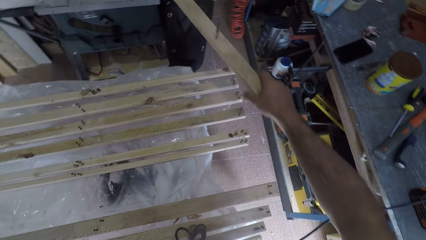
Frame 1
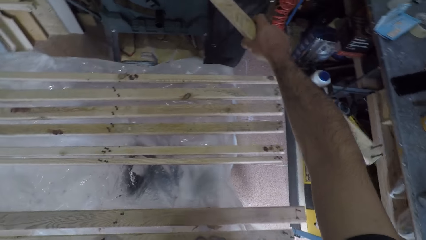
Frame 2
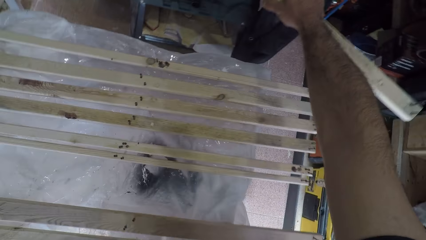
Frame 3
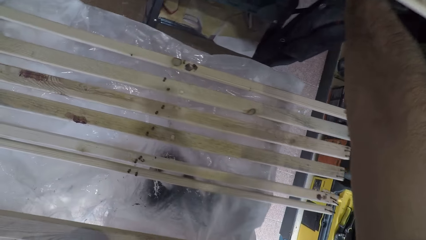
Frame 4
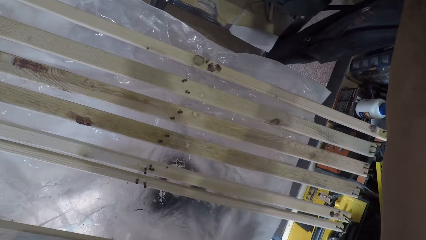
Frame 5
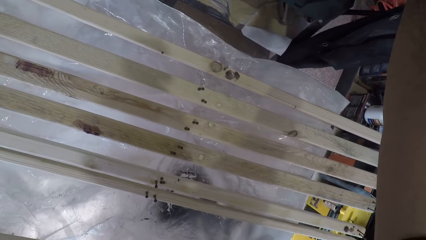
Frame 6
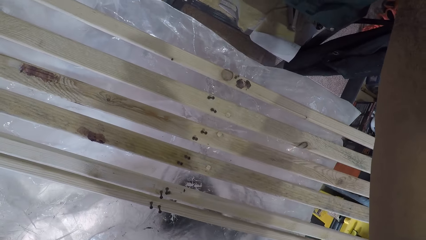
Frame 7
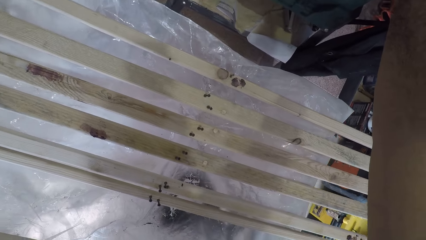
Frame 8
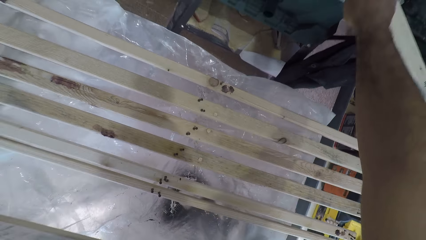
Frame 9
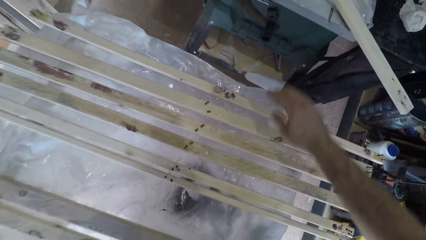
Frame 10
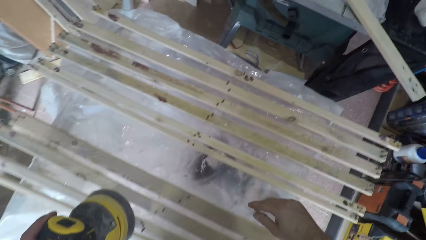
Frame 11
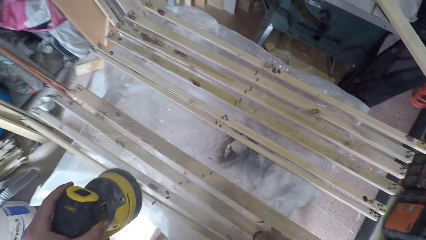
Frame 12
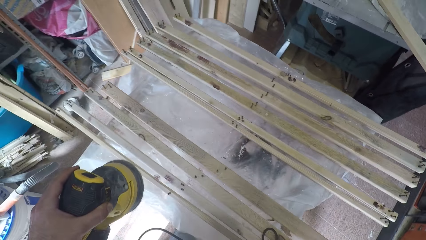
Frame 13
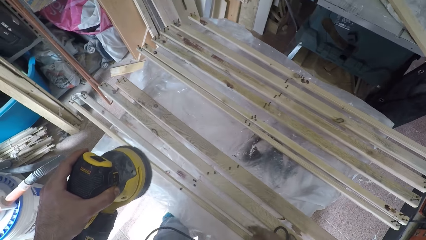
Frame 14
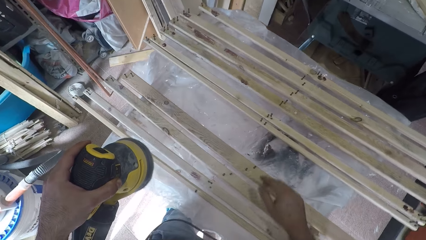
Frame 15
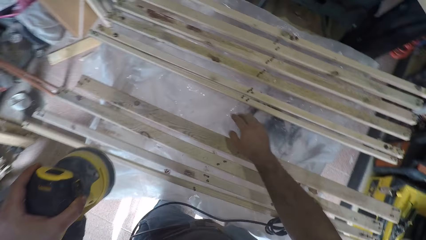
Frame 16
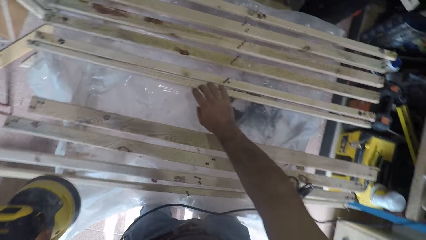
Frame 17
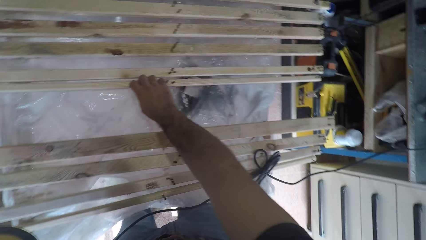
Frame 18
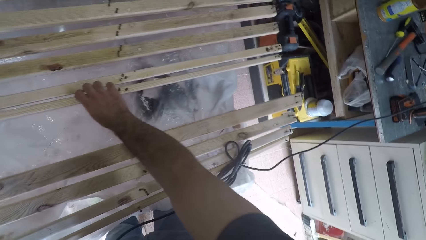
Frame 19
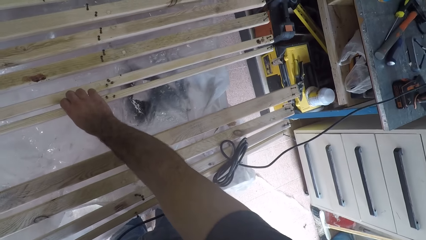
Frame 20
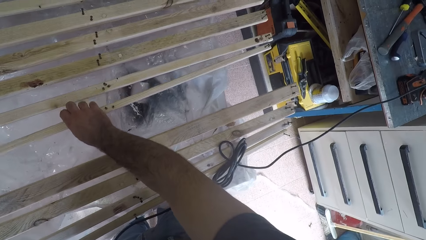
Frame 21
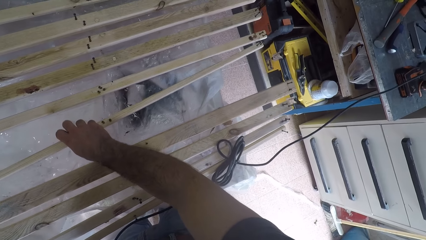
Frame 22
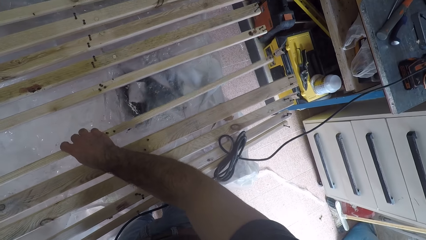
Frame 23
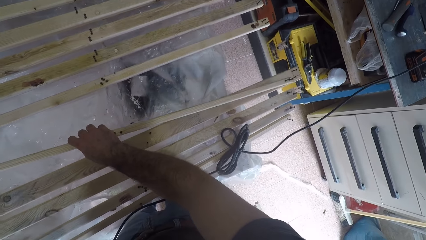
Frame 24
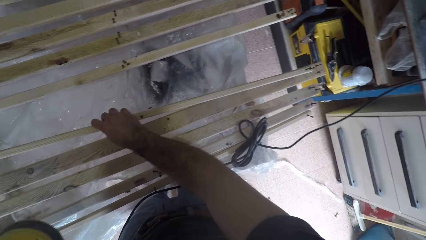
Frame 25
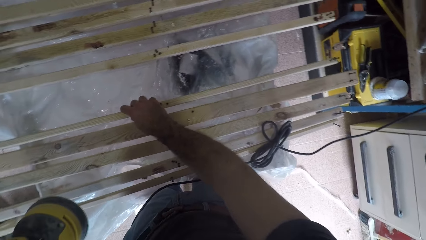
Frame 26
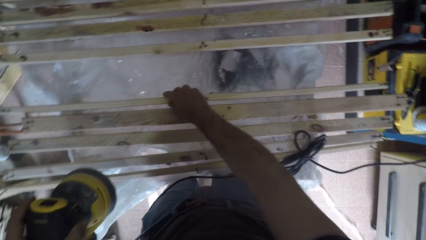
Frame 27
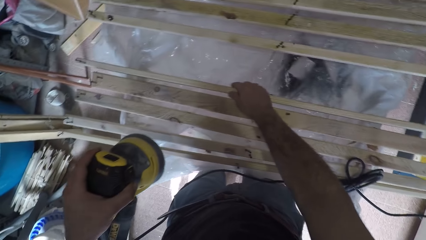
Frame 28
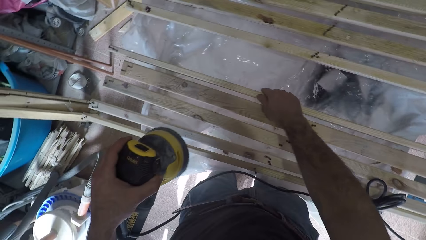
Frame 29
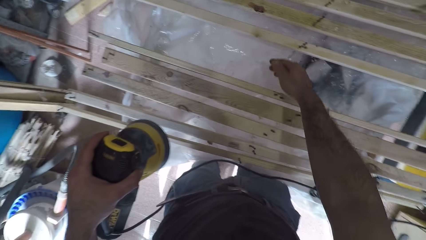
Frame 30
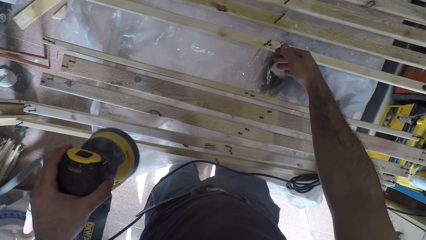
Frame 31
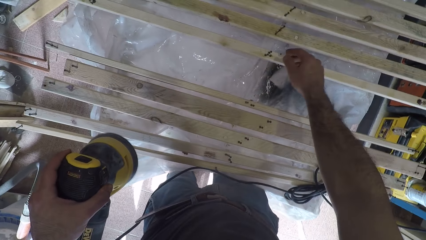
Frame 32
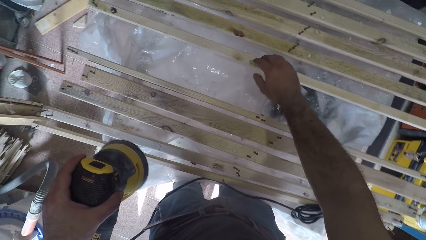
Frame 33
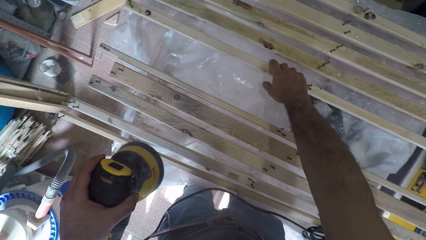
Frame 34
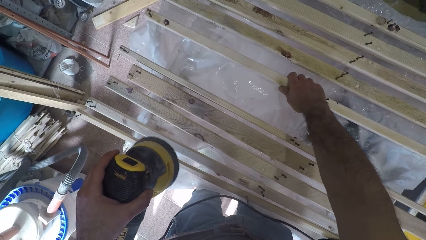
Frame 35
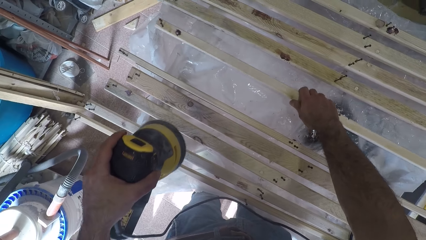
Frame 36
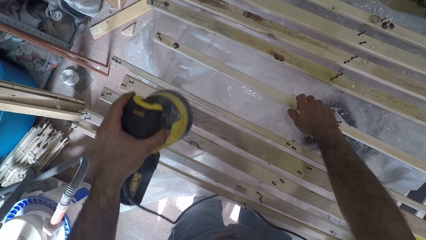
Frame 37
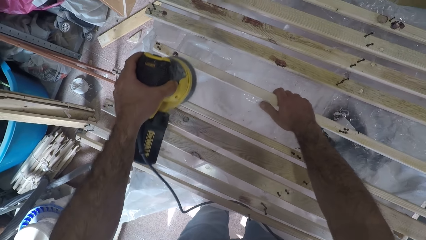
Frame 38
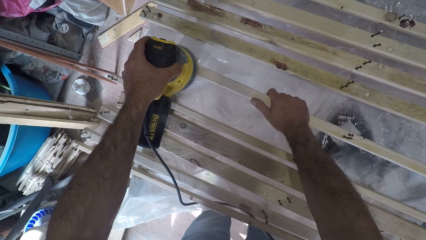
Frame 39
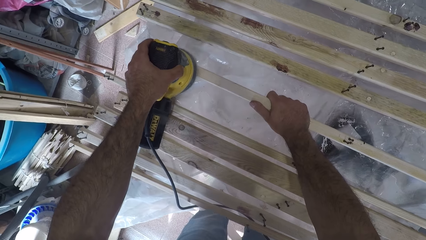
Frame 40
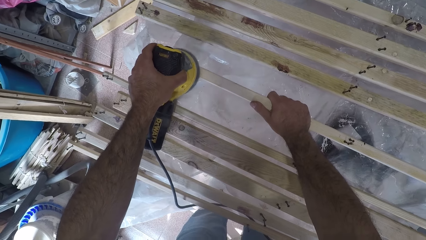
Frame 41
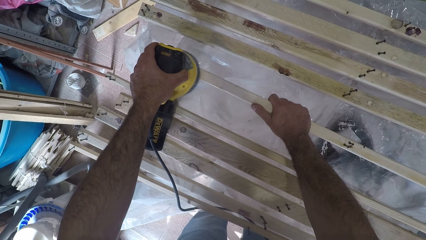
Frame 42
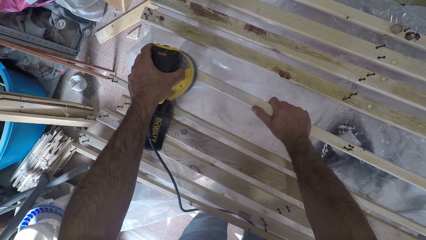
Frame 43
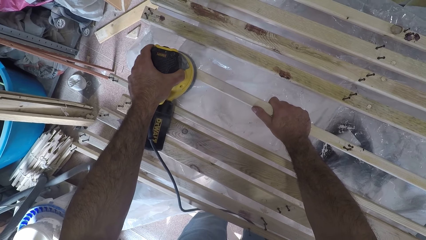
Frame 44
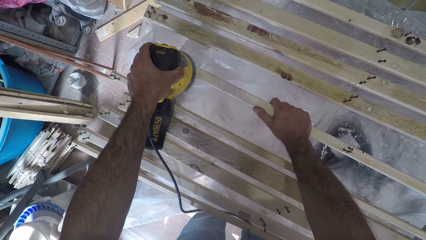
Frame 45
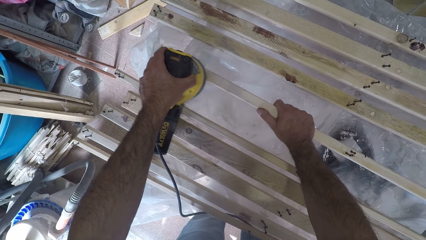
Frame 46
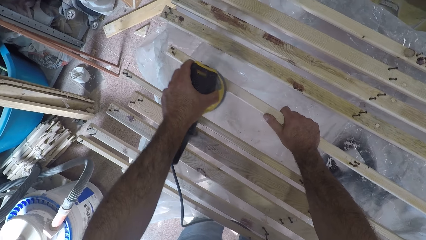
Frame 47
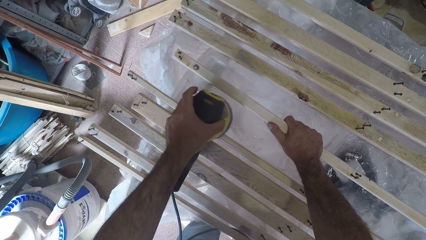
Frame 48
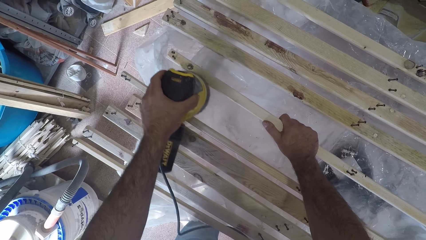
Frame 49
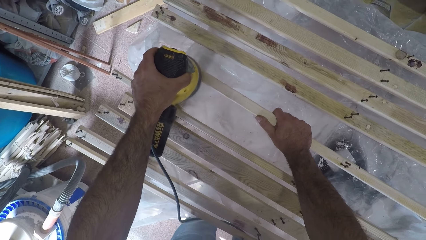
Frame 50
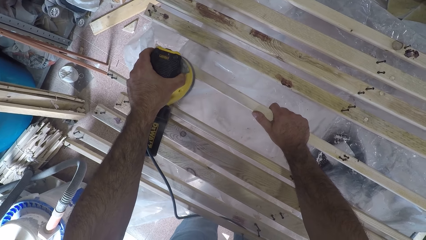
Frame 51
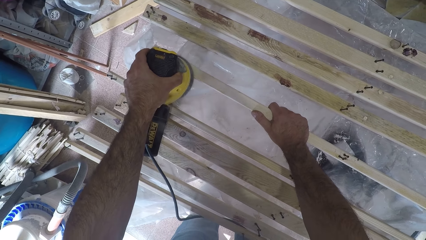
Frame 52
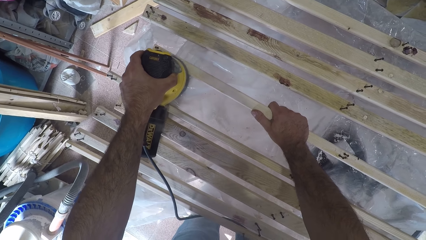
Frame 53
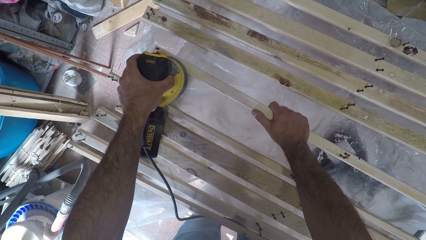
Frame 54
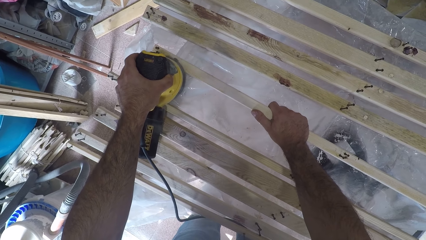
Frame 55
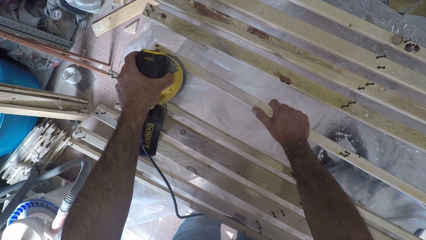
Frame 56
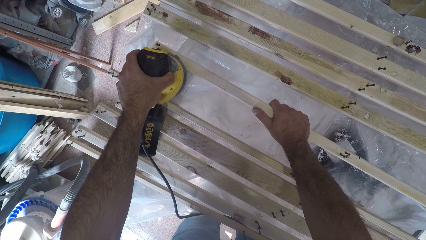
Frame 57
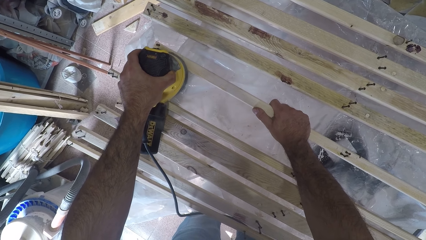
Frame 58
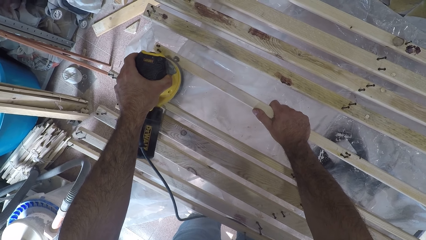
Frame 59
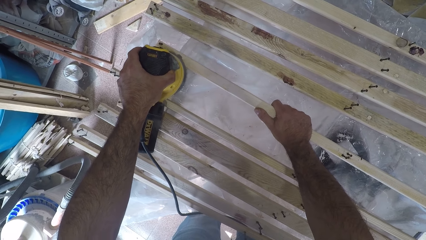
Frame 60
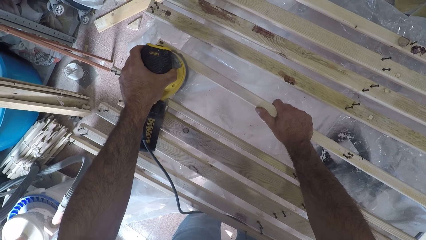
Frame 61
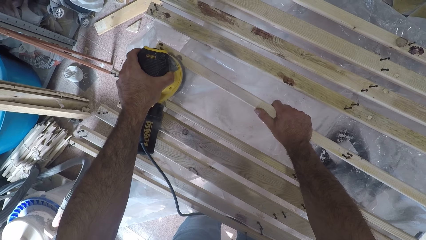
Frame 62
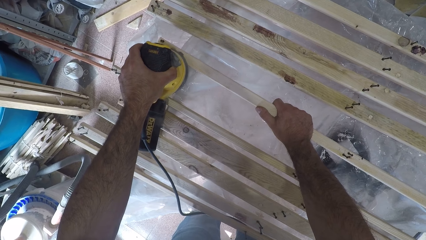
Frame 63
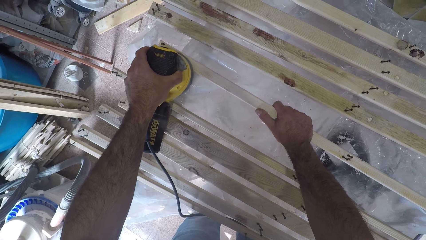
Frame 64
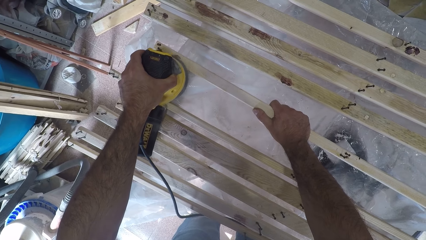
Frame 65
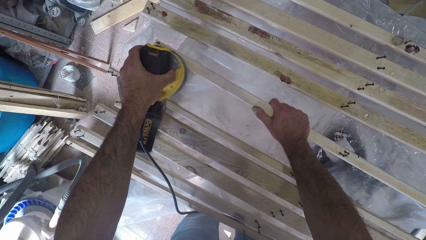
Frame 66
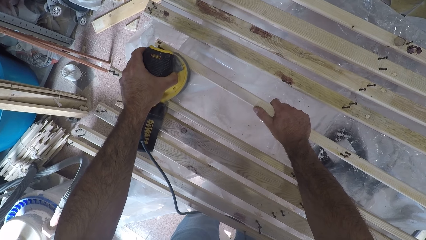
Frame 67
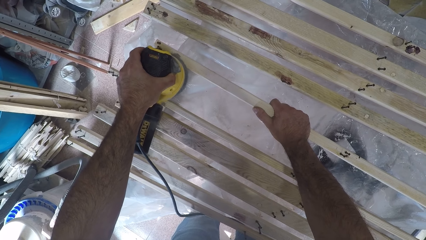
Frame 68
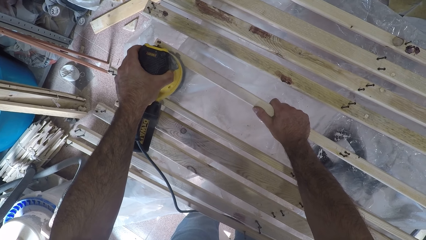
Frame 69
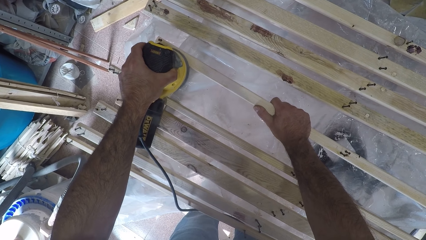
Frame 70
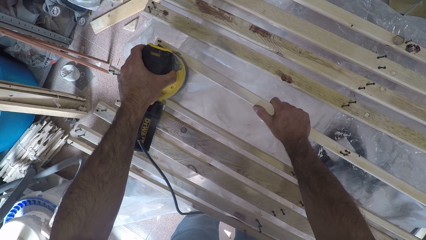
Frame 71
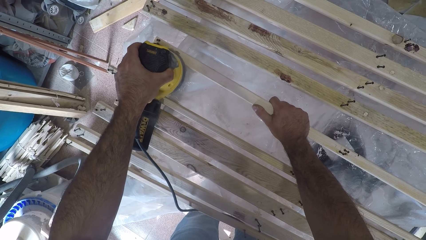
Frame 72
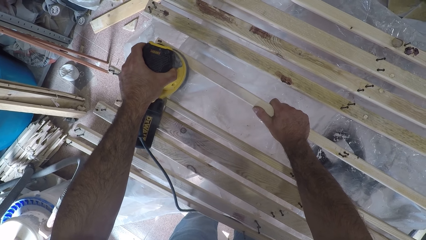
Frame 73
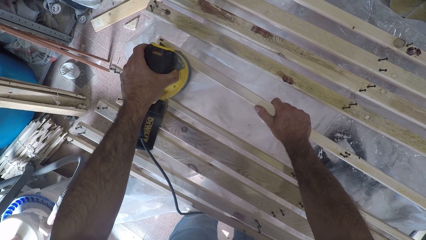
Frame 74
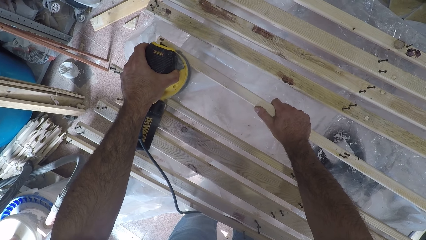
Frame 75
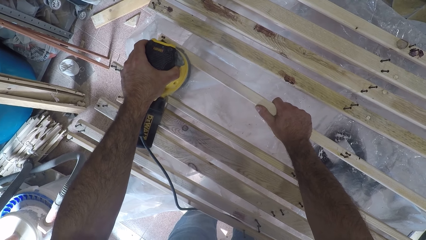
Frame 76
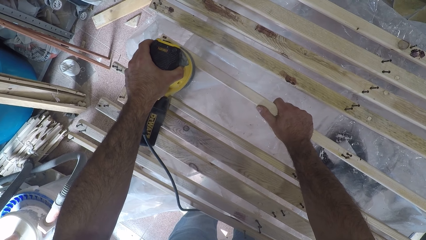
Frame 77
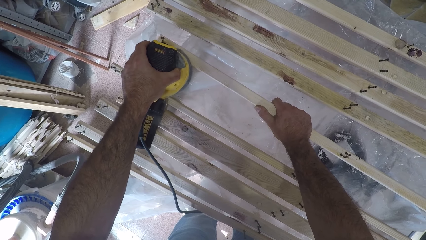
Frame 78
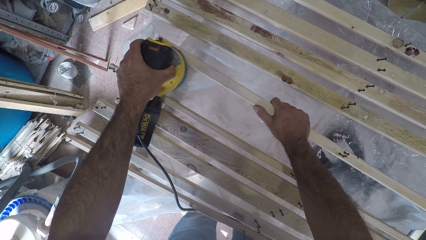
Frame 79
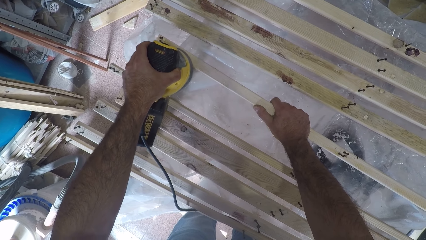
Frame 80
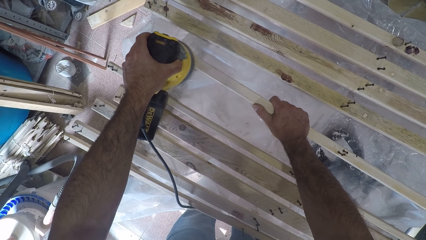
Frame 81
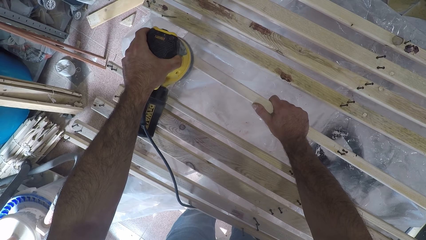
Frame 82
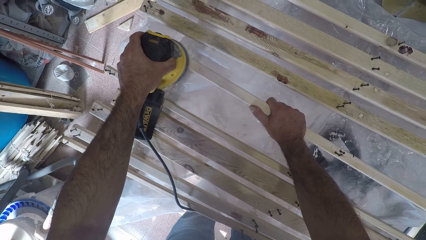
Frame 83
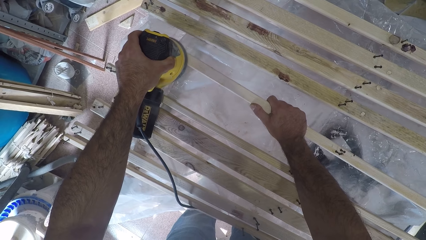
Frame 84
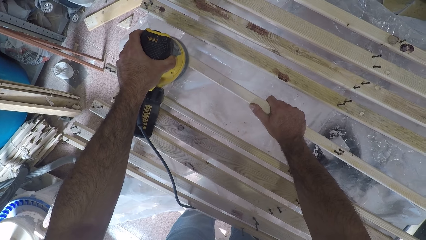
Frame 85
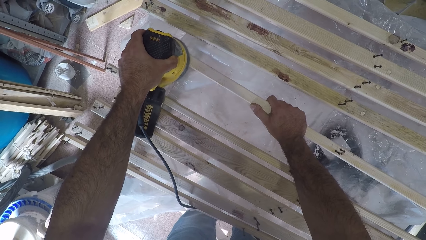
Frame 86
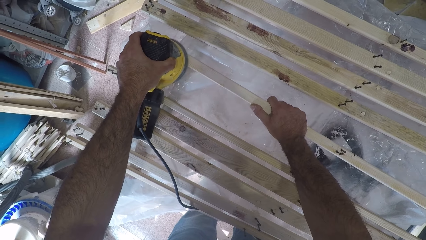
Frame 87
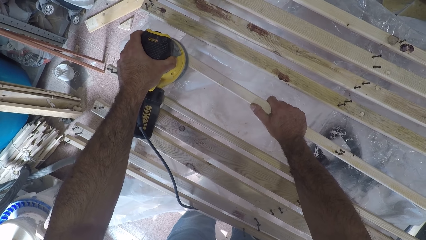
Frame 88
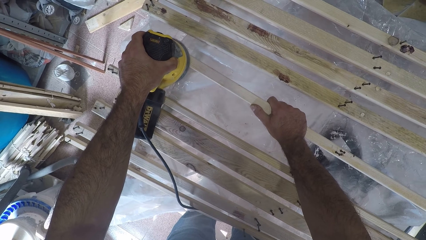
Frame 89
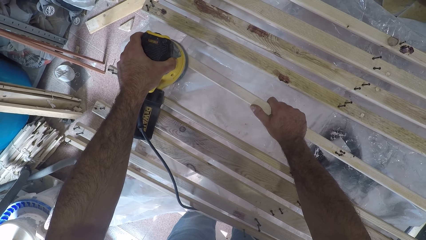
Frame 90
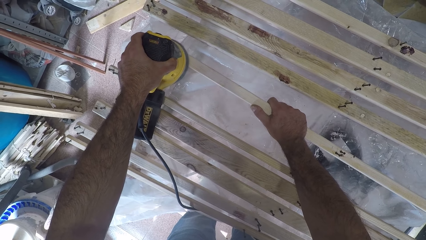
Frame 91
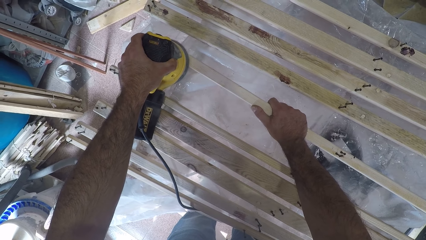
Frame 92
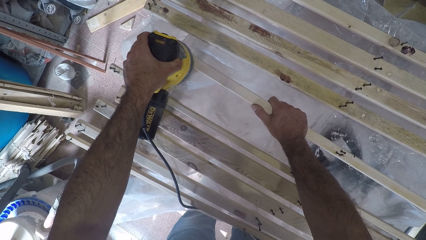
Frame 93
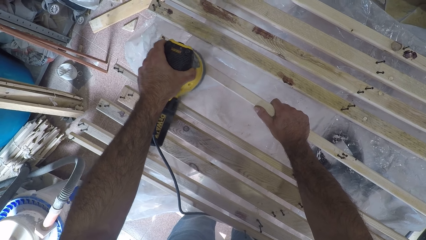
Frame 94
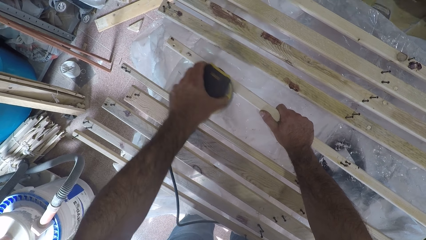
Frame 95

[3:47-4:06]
The camera wearer walks towards another table with a piece of wood. They drop the piece of wood on the other table. They walk back. They adjust a fifth wood plank forward. They pull another piece of wood closer. They look over the piece of wood. They adjust a sixth wood plank forward. They pull another piece of wood closer. They brush the sixth wood plank with the brush oscillating tool. They remove rough surface from a piece of wood with an electric plane machine.
